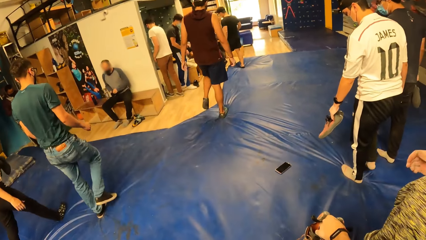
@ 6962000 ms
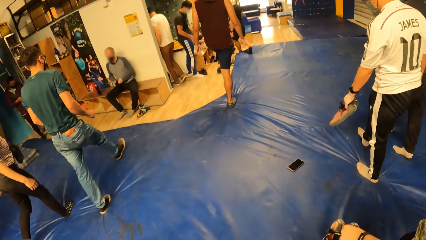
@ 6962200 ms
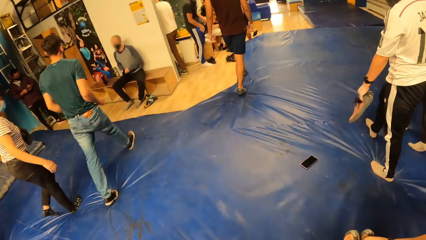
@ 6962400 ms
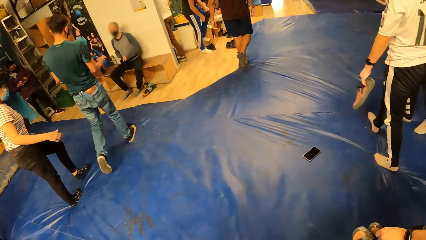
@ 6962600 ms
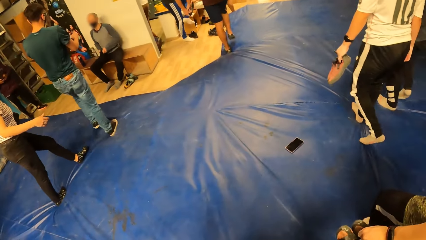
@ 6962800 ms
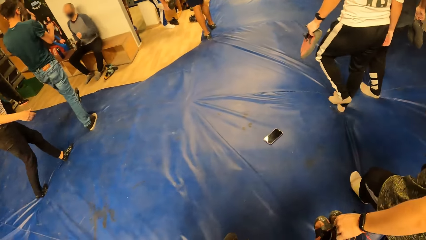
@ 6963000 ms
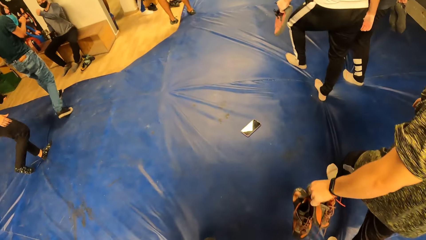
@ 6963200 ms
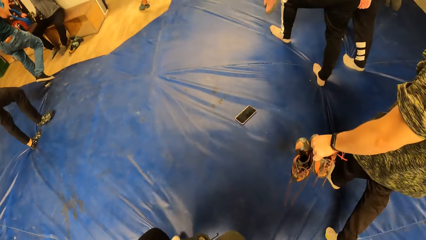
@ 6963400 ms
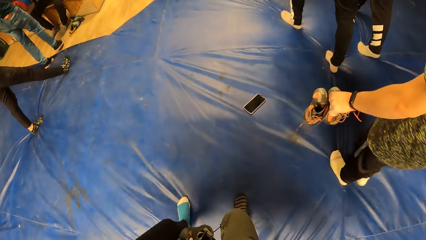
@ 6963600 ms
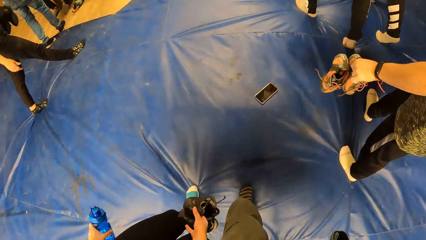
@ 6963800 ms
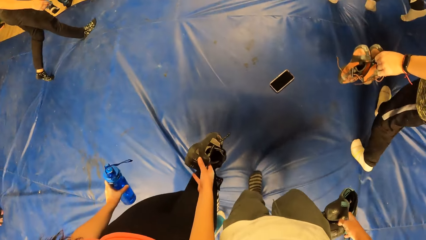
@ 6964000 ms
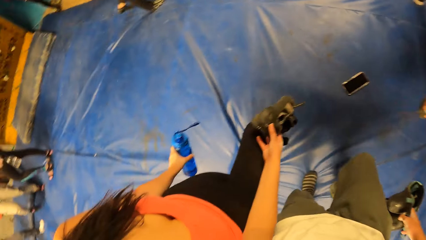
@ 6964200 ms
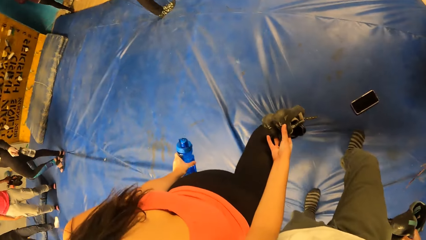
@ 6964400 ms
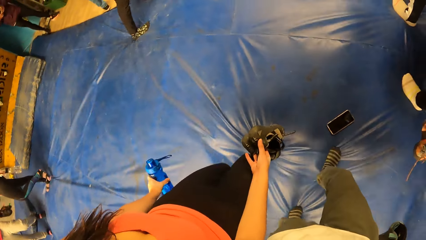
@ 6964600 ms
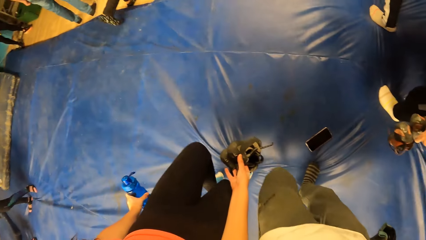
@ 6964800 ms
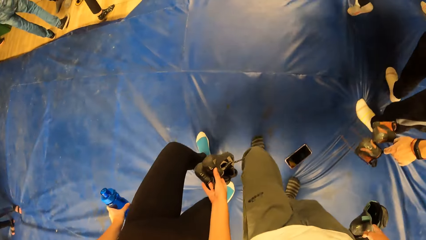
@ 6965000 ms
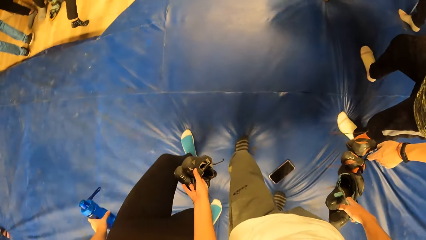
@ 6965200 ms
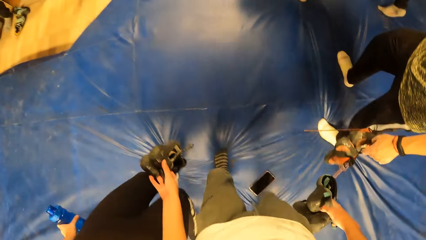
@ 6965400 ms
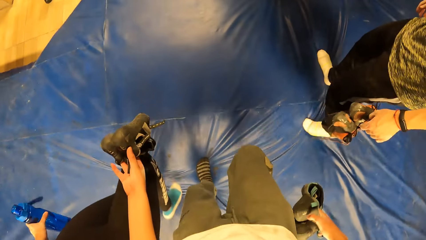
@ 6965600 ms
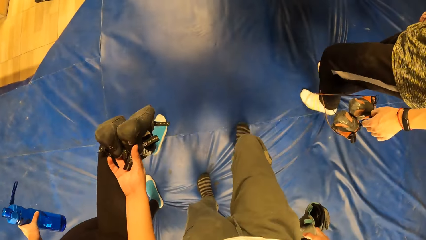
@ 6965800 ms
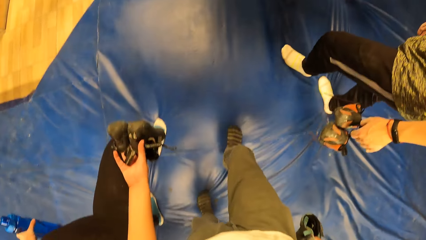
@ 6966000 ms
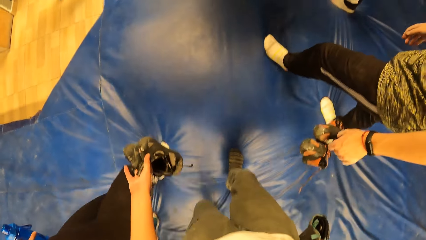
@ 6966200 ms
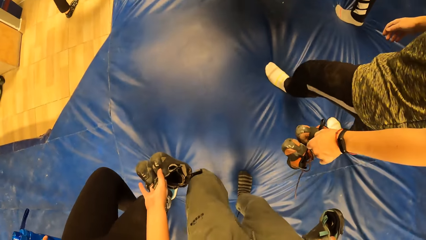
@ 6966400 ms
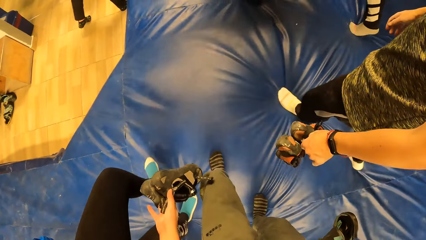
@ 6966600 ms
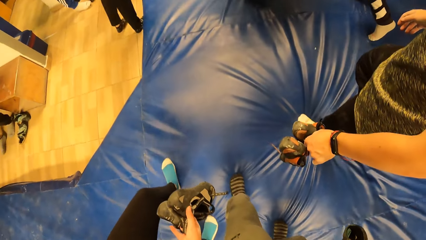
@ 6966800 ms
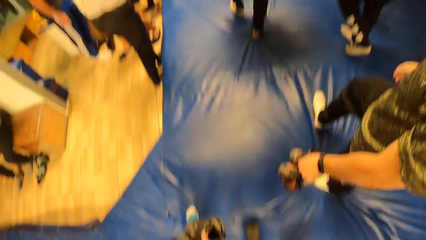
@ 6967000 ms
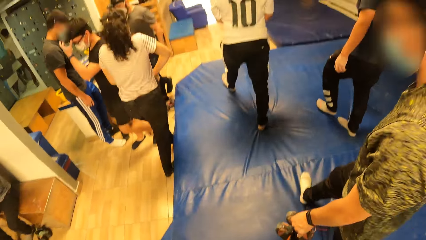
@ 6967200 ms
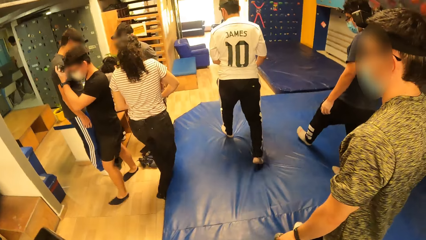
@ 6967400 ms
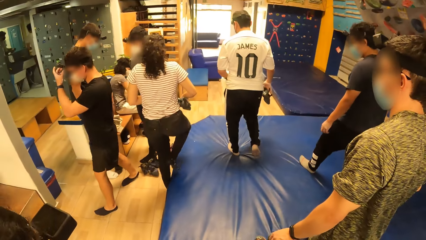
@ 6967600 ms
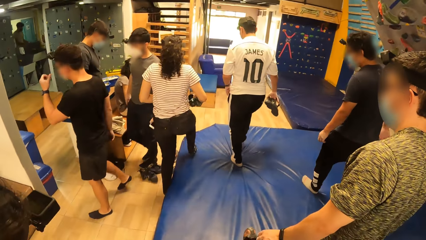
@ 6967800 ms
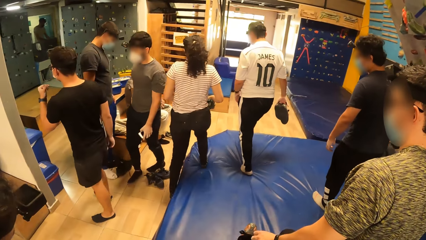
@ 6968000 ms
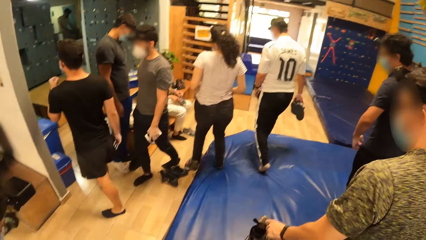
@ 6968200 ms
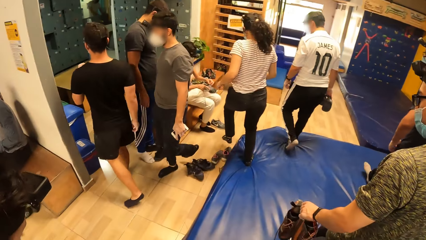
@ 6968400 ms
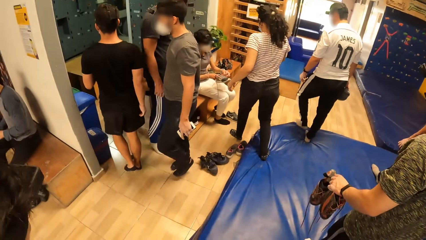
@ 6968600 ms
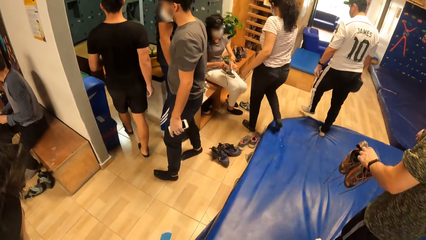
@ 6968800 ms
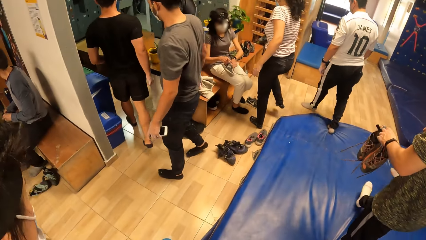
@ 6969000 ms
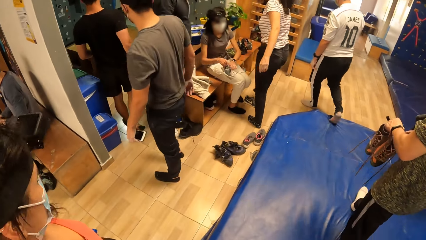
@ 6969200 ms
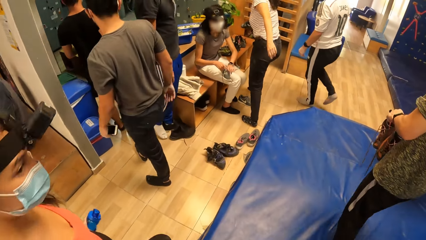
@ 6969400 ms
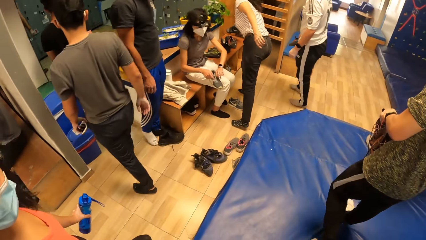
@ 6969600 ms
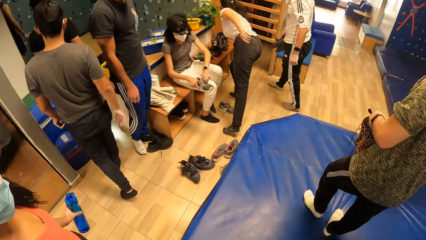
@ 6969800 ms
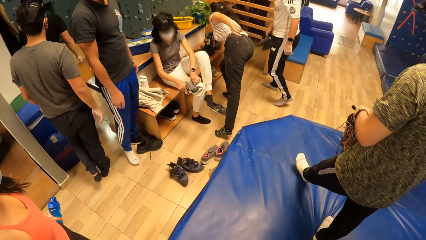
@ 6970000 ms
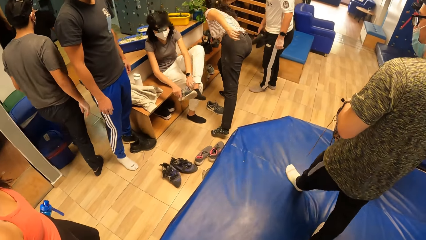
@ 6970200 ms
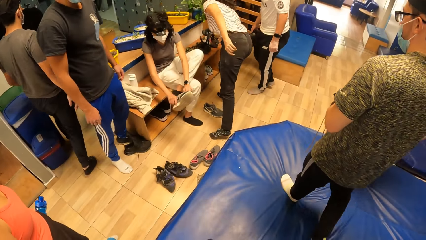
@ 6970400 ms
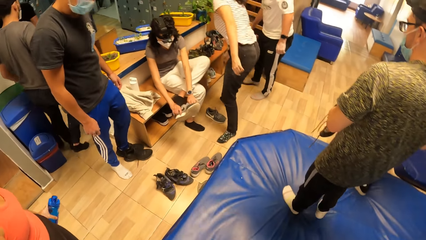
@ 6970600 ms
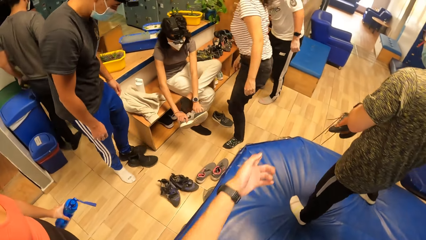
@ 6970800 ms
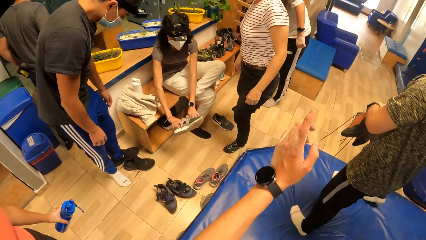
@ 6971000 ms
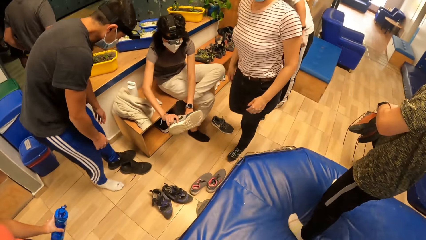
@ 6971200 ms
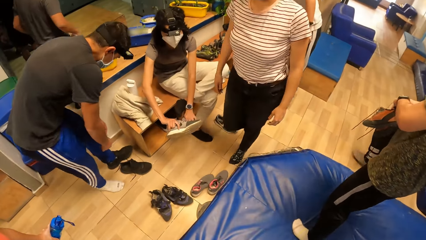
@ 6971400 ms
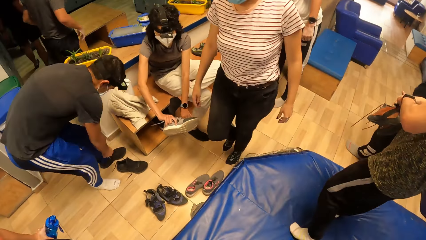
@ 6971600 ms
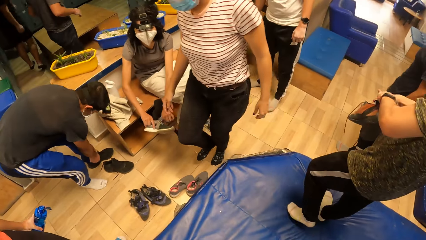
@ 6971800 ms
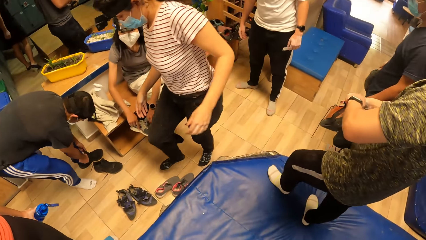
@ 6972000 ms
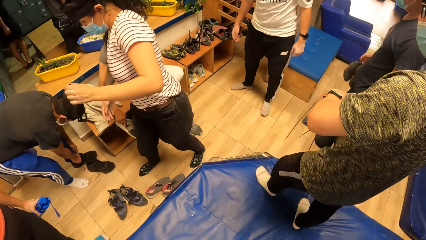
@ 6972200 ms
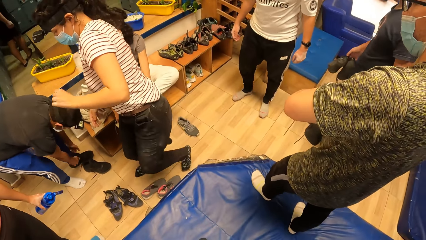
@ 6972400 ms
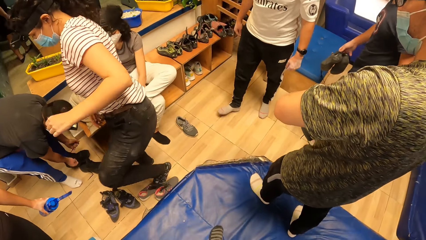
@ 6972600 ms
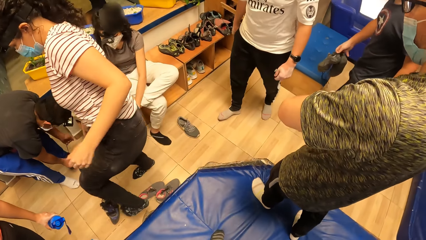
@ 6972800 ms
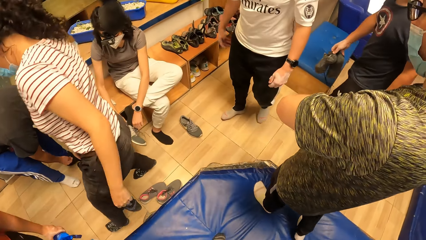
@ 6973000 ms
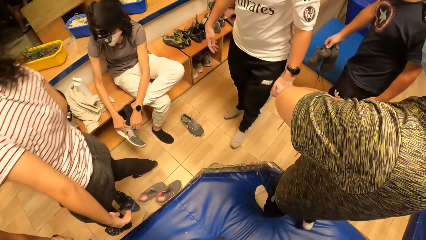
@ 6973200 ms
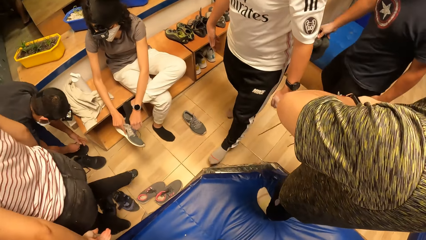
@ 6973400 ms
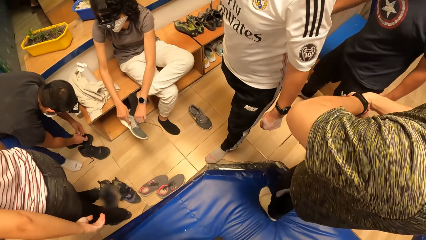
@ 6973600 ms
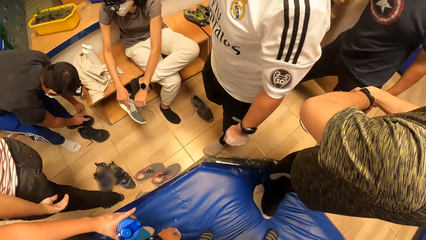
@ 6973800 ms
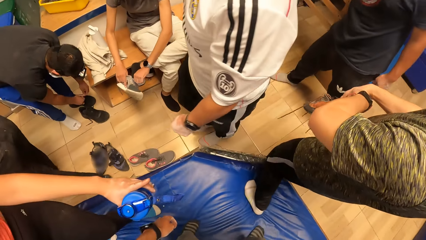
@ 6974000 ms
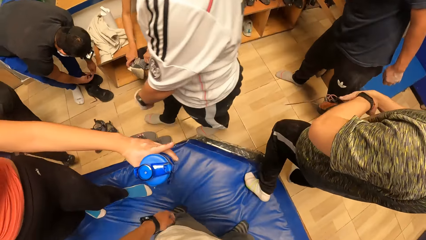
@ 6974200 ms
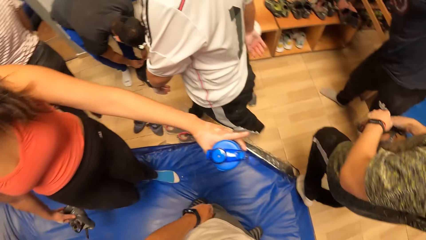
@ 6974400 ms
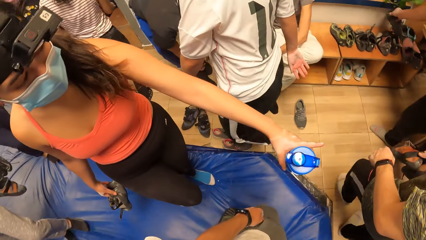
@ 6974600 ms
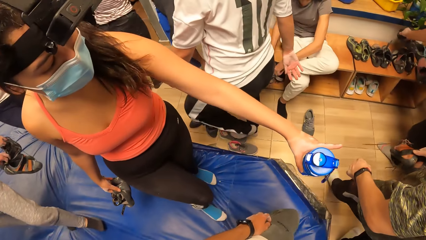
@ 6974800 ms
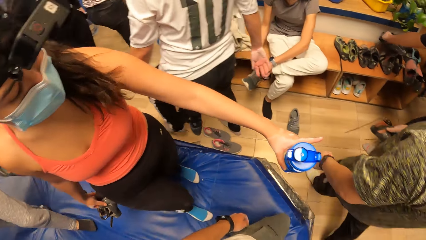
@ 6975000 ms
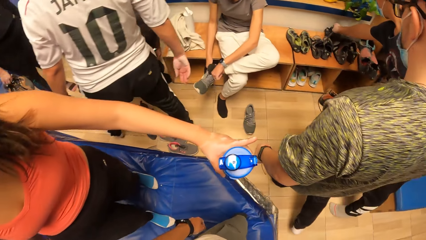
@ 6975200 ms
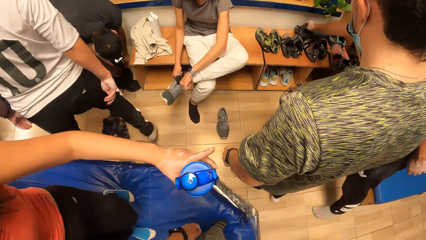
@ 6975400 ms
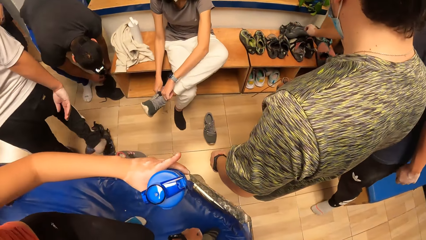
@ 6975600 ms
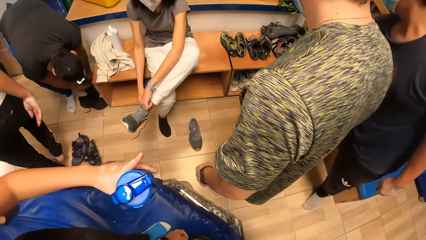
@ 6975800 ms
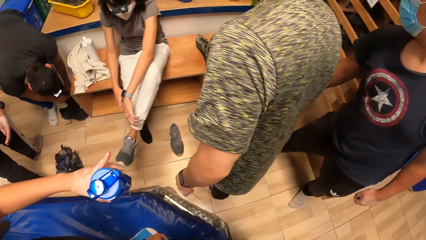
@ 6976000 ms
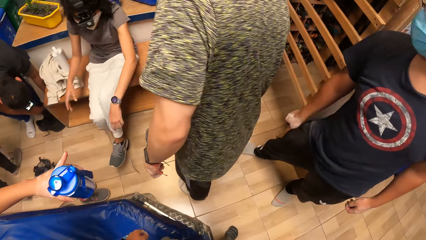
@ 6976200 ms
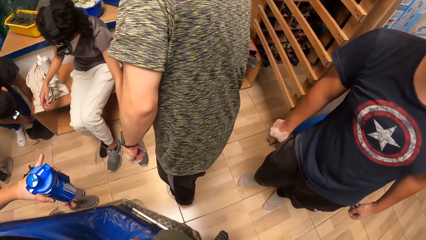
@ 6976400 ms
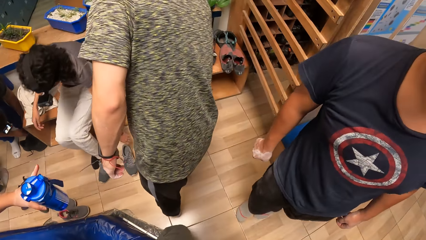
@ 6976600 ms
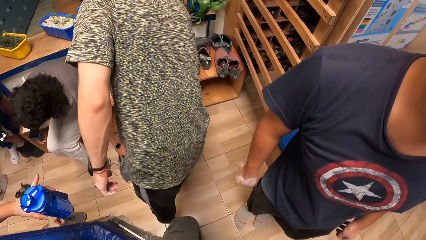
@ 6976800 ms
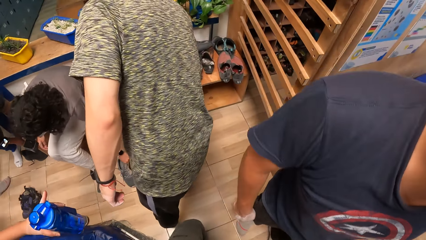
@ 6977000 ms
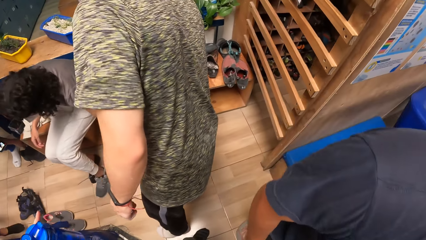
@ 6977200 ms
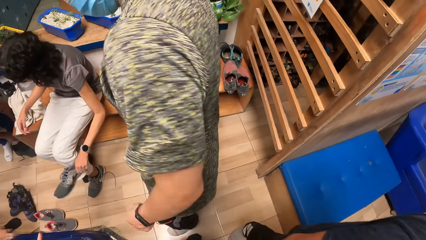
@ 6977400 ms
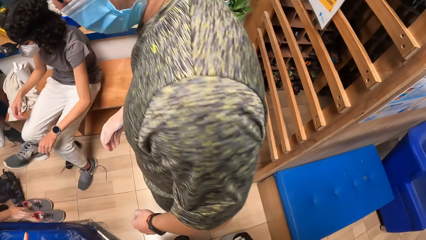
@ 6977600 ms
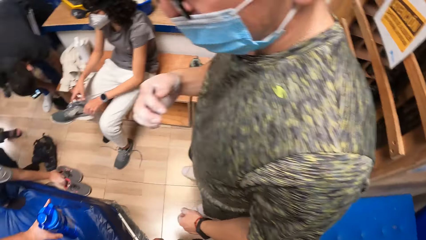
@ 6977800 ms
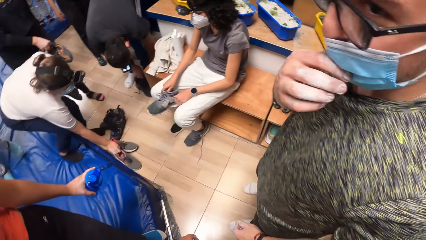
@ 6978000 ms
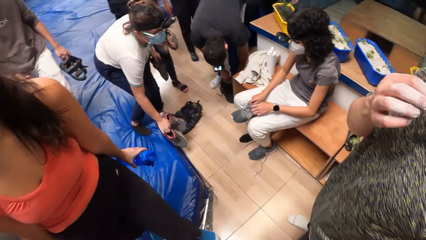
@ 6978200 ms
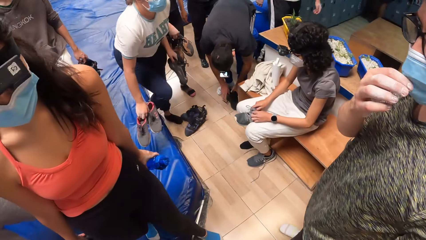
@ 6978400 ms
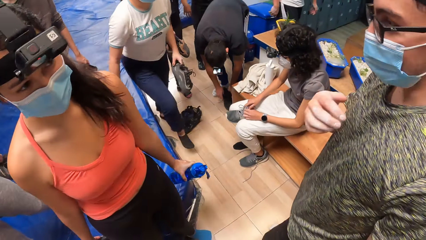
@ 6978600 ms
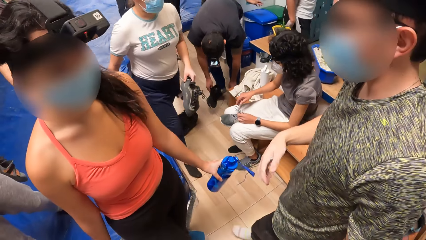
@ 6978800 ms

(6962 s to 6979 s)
The camera wearer stands up from the floor. They walk in the room. They flap the hands. They walk in the room. They flap the hands.
